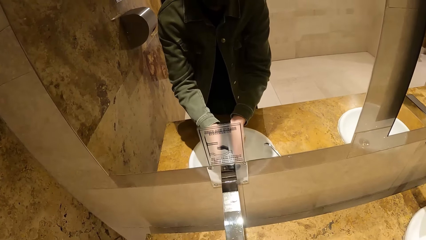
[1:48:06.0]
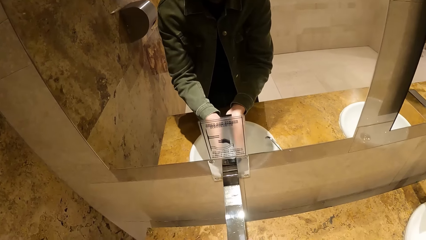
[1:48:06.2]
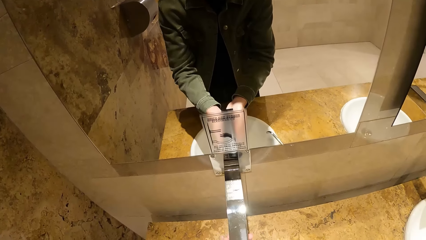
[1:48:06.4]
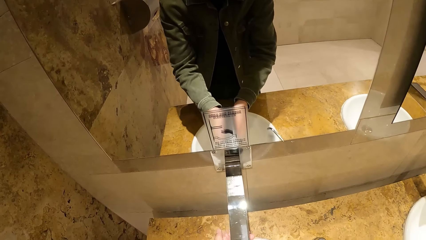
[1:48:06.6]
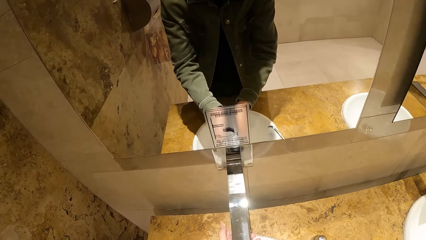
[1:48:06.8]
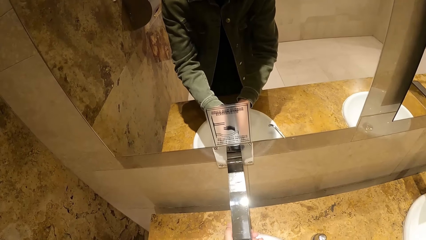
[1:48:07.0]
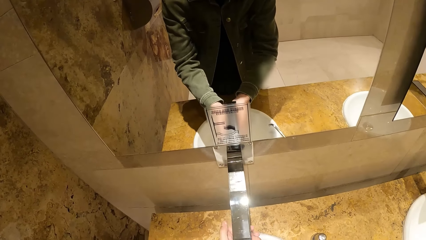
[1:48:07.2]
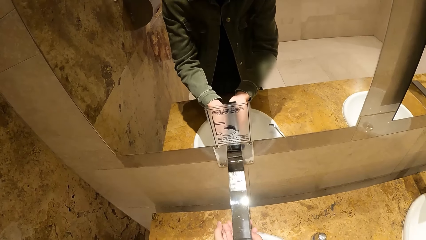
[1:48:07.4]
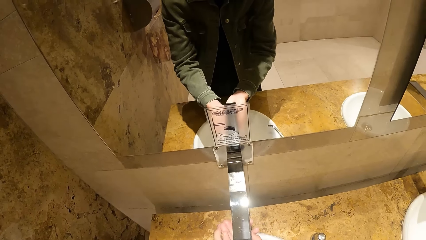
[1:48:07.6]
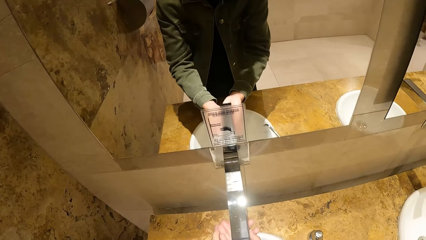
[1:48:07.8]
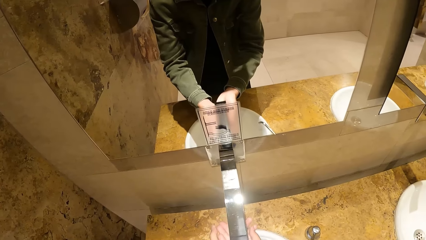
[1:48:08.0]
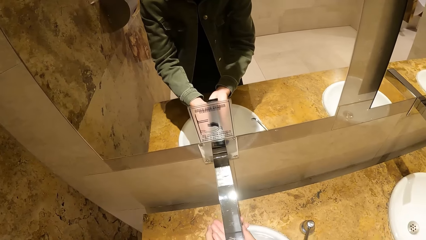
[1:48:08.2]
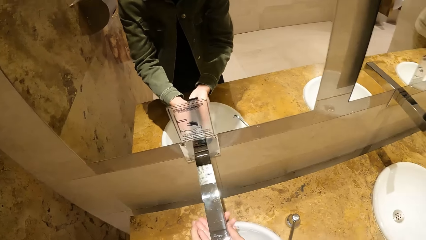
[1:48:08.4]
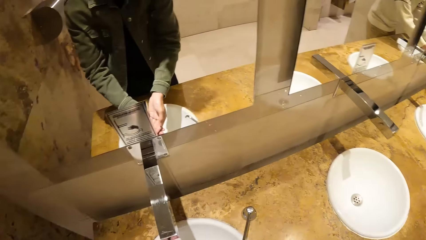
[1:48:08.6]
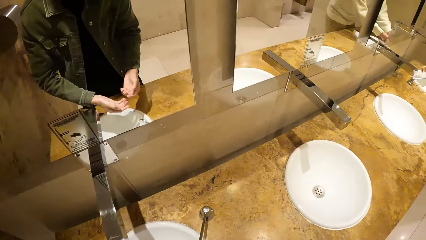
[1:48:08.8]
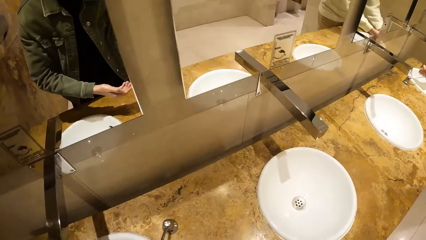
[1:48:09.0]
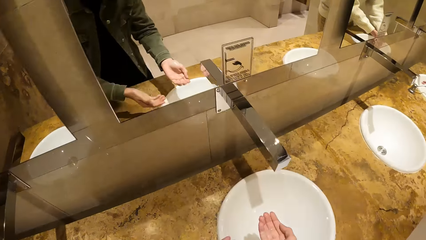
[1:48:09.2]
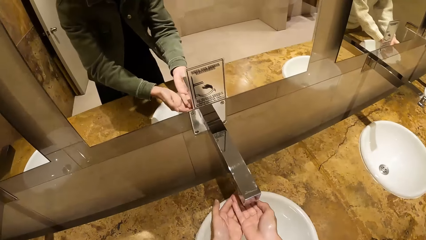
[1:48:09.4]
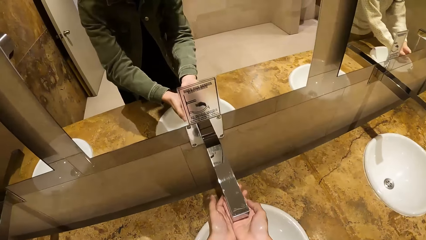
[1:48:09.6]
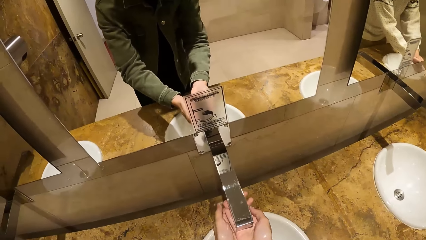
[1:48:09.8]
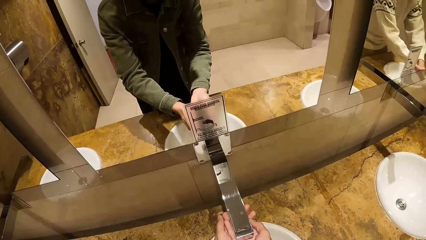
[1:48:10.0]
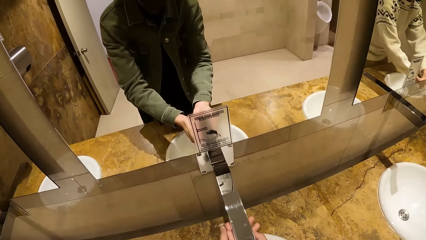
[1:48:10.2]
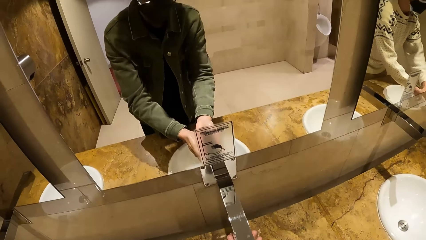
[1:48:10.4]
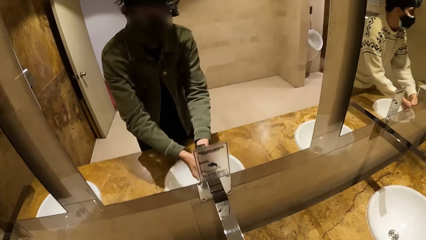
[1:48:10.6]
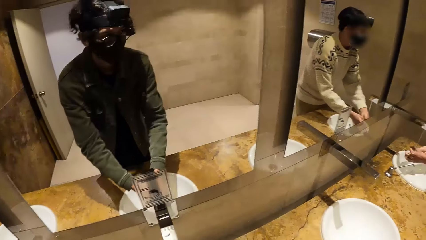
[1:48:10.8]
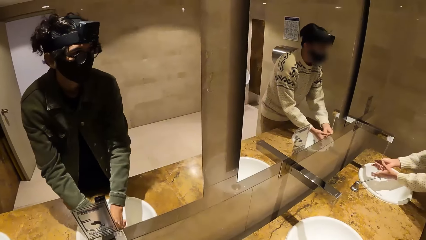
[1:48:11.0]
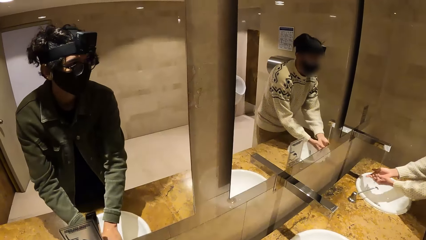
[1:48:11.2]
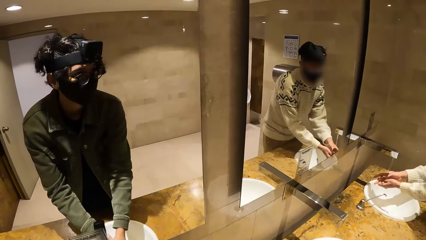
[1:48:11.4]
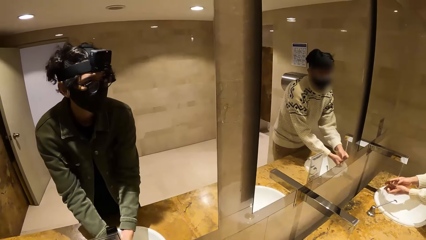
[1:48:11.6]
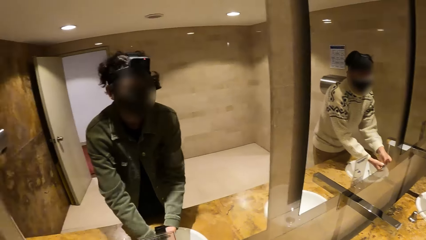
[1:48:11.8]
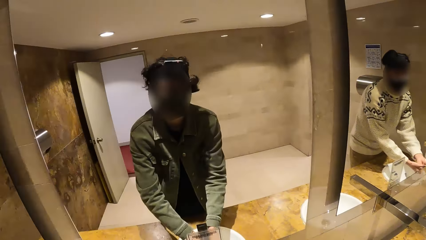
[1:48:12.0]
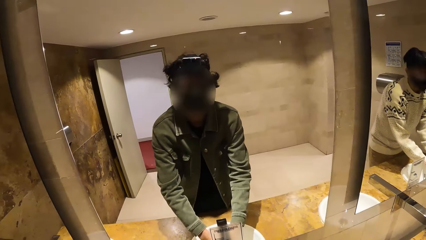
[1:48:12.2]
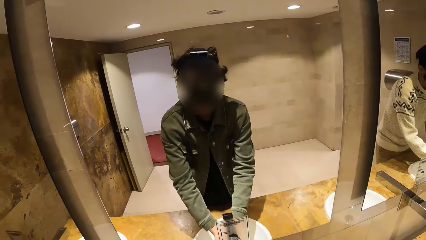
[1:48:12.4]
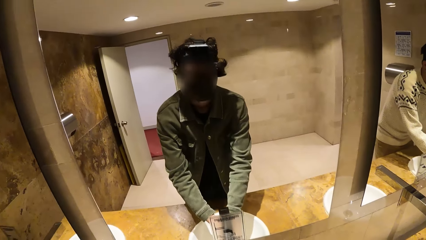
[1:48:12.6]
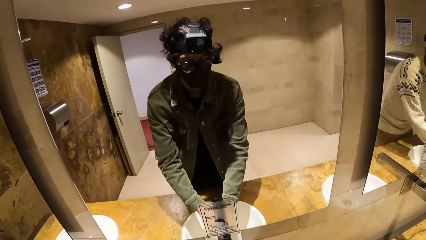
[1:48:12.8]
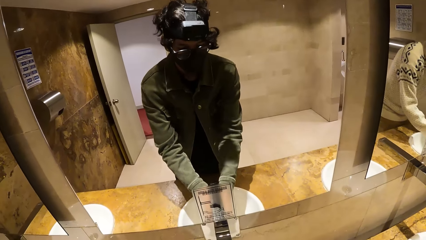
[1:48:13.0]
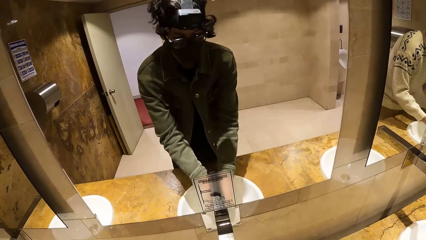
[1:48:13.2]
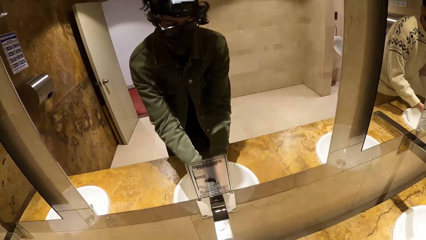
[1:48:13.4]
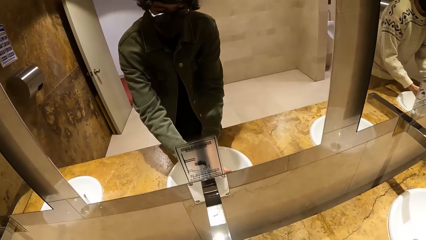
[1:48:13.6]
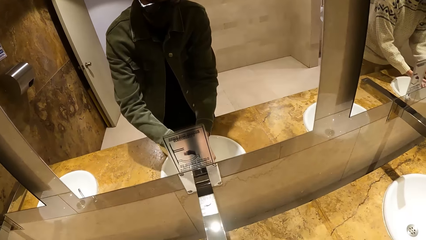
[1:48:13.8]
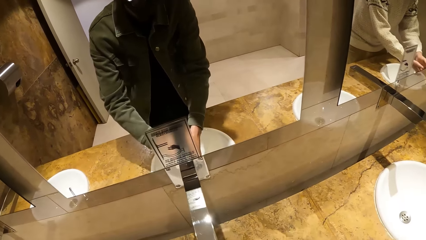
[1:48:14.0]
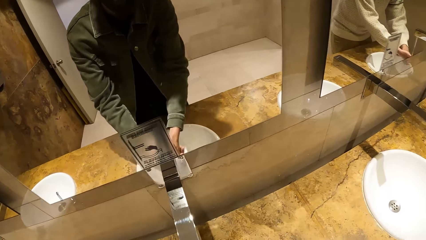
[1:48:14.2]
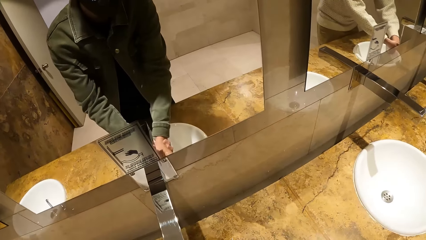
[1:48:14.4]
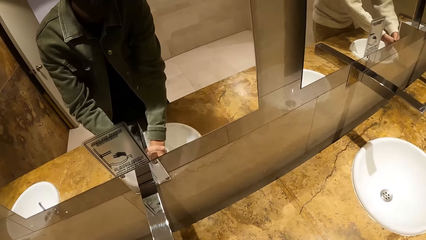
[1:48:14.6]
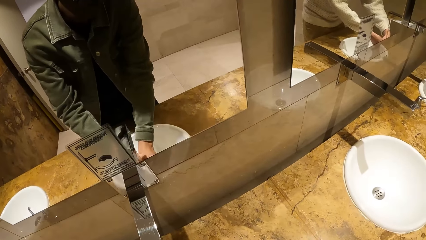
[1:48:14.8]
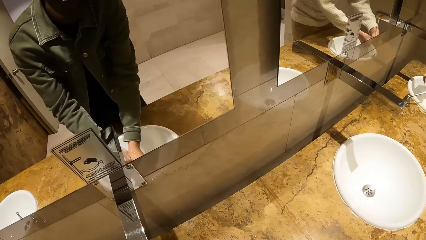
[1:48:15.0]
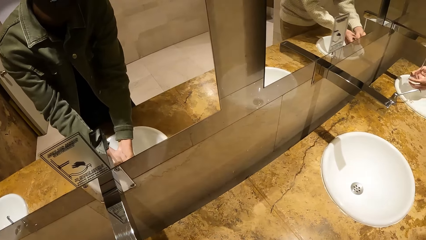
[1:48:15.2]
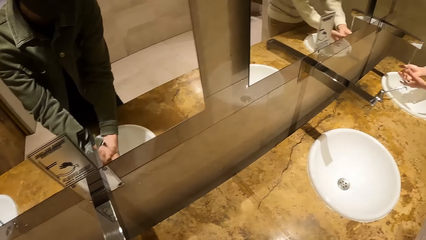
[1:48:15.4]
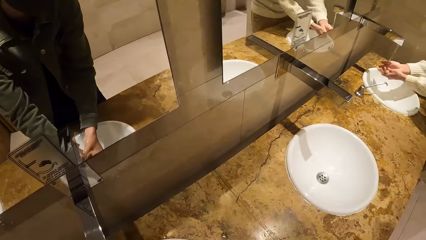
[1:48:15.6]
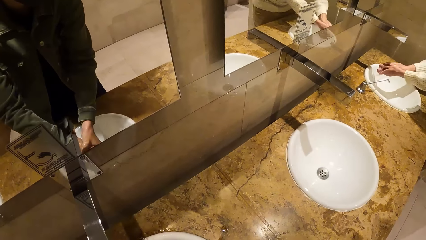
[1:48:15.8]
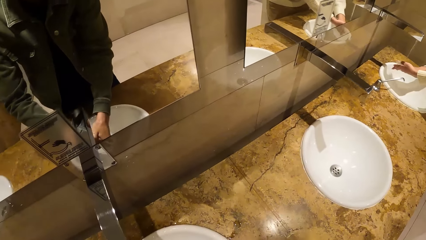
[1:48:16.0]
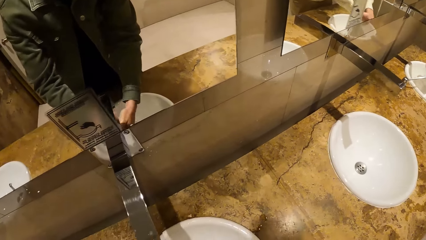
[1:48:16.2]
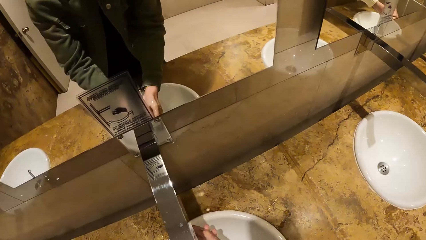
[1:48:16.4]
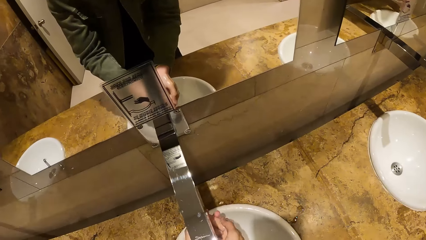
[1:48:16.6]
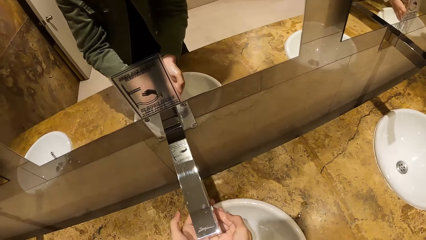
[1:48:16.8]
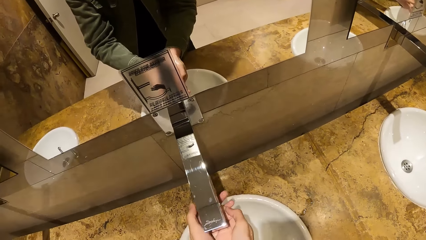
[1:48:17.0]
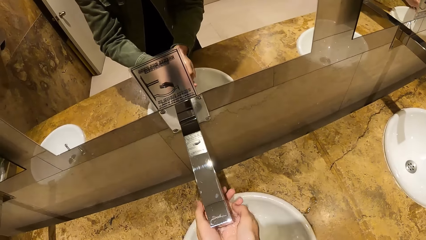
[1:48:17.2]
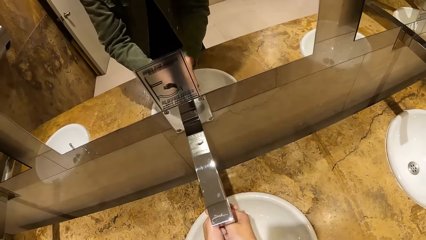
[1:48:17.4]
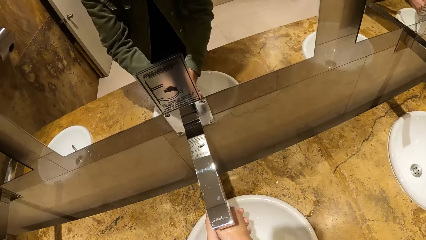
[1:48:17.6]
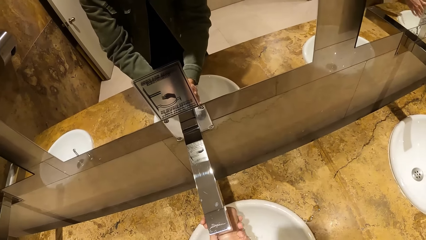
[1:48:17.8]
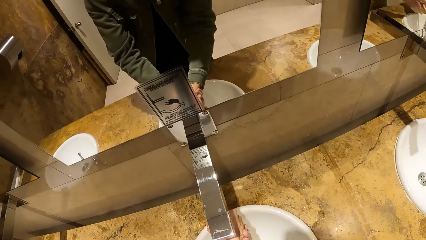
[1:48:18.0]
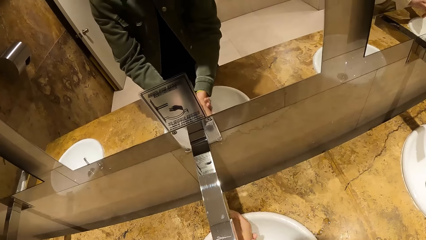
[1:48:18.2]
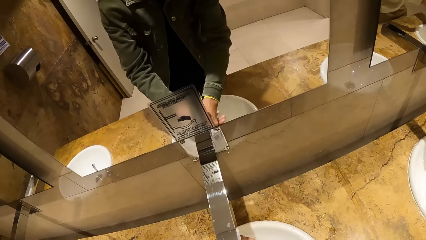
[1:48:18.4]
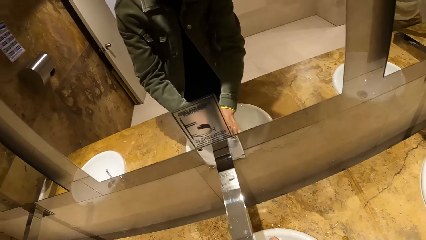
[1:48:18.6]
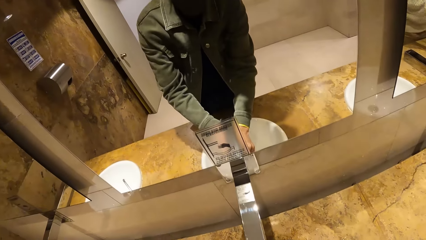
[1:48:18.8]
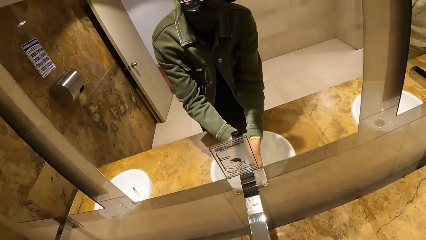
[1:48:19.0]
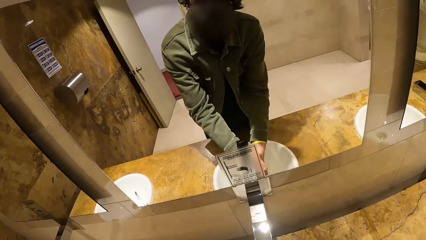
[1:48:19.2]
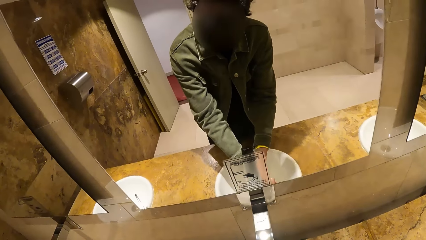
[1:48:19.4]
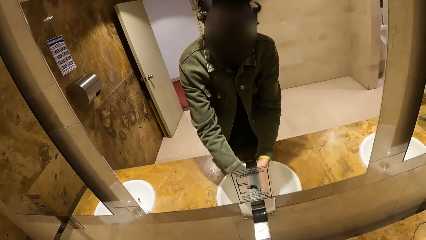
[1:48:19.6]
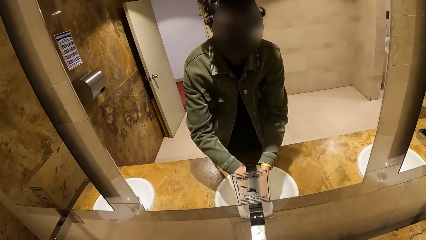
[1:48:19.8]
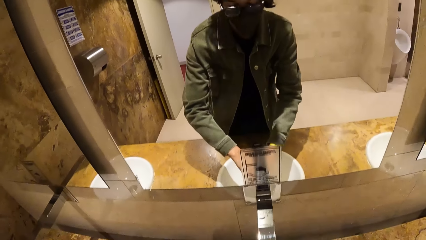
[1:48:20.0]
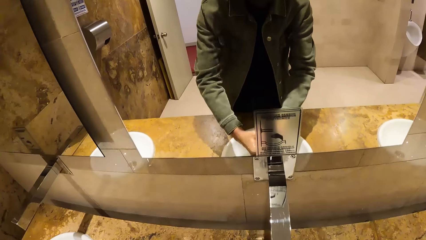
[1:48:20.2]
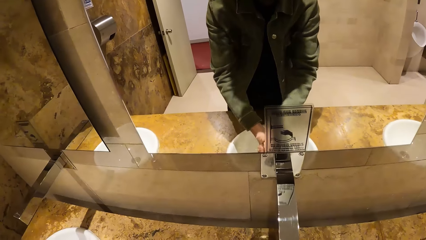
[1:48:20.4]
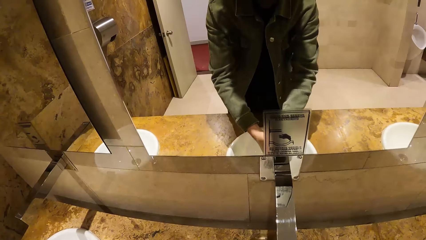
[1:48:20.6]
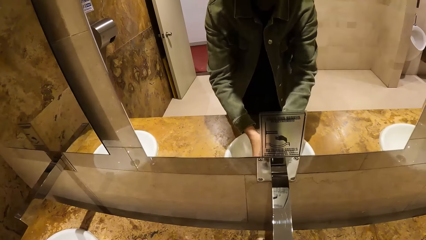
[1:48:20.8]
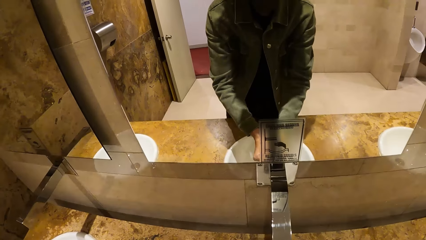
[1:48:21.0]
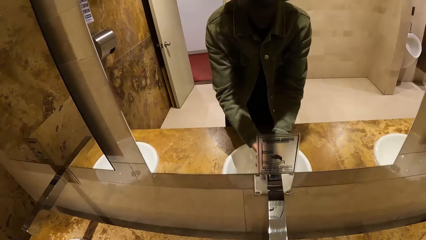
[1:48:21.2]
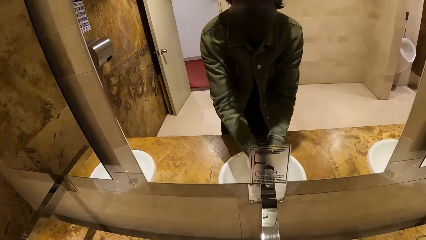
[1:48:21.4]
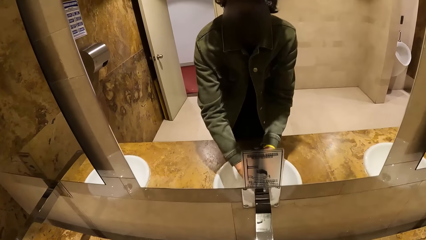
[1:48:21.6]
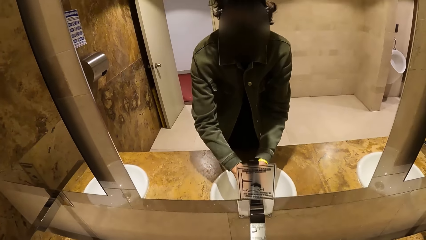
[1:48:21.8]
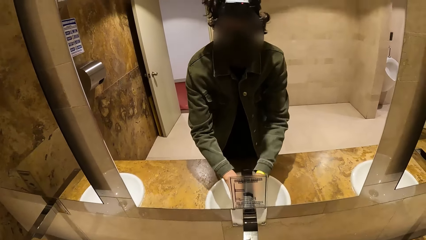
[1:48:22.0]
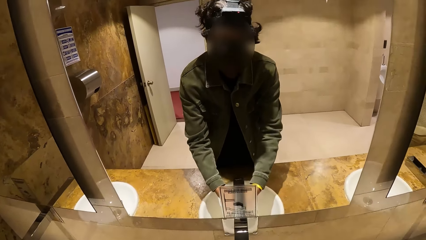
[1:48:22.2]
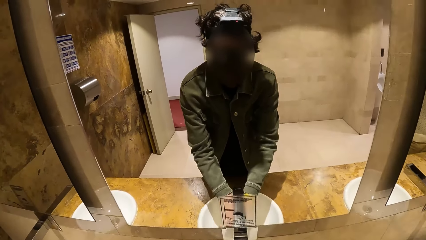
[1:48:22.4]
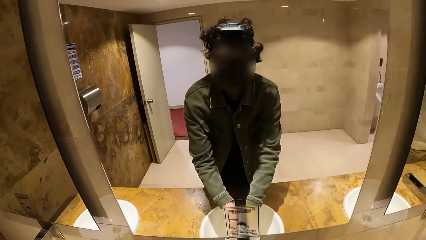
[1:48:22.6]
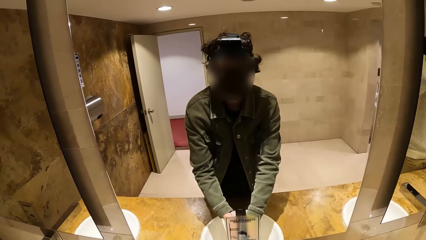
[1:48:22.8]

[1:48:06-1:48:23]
The camera wearer places his hands under a tap. He washes his hands with the tap water. He places his hands under the tap again. He rinses his hands in another tap water. The man washes his hands with water from the tap into the basin. The camera wearer washes his hands with water from the tap into the basin.
